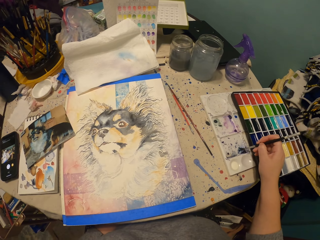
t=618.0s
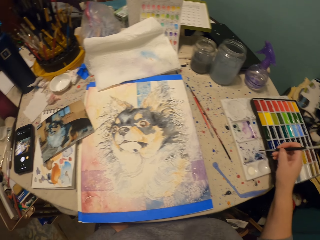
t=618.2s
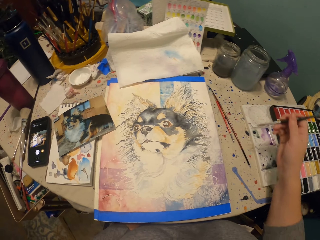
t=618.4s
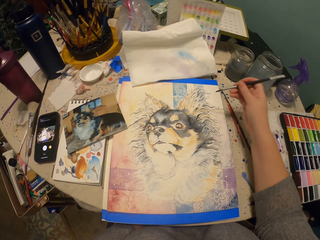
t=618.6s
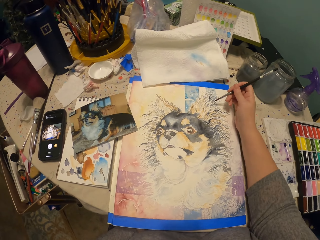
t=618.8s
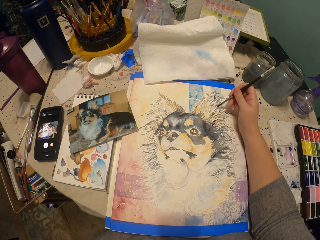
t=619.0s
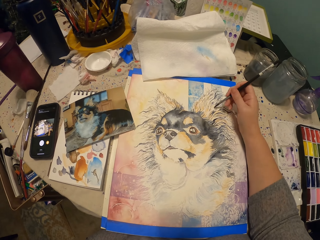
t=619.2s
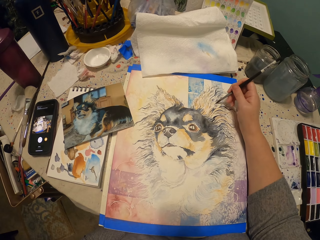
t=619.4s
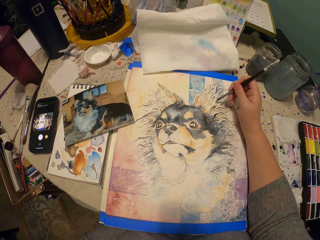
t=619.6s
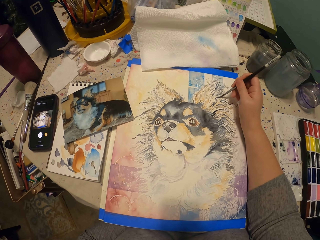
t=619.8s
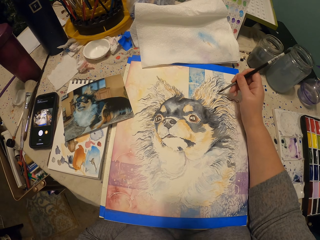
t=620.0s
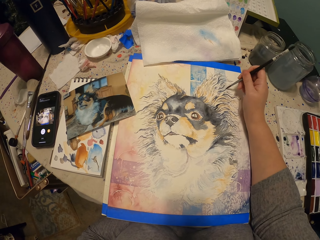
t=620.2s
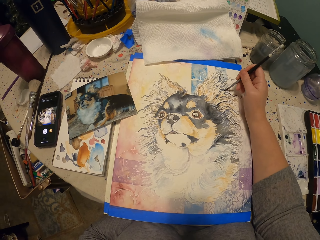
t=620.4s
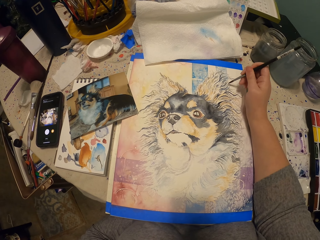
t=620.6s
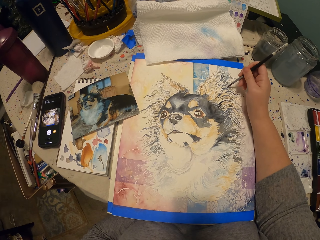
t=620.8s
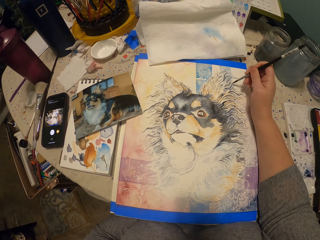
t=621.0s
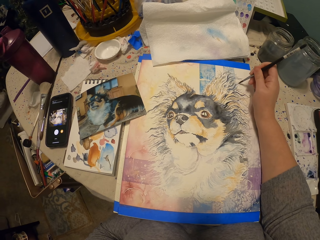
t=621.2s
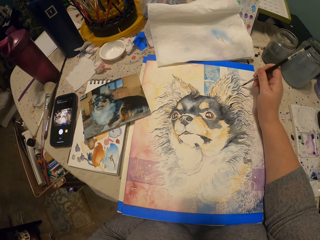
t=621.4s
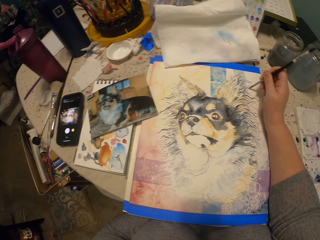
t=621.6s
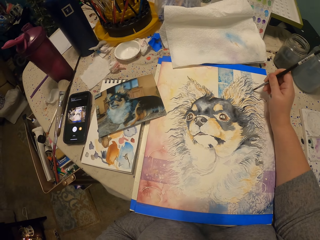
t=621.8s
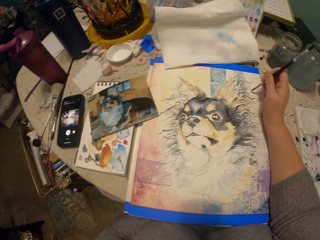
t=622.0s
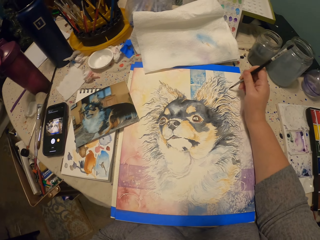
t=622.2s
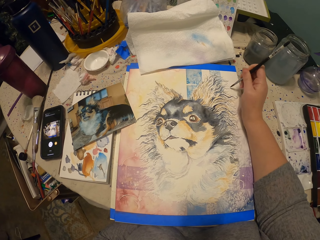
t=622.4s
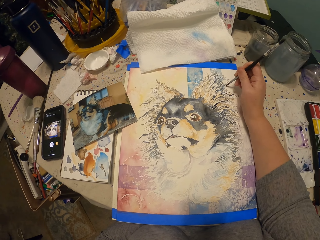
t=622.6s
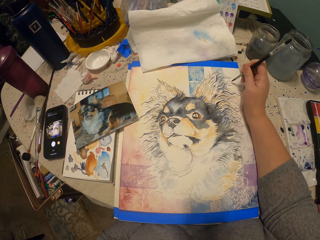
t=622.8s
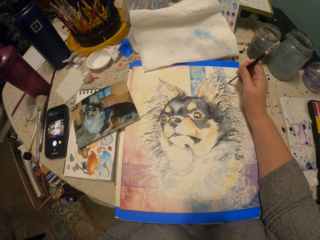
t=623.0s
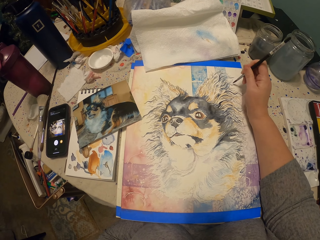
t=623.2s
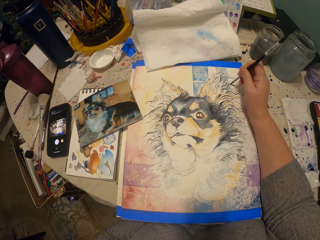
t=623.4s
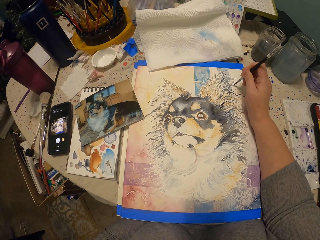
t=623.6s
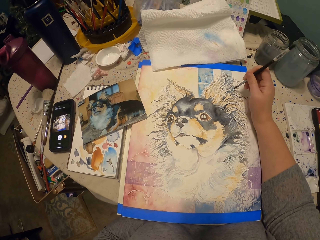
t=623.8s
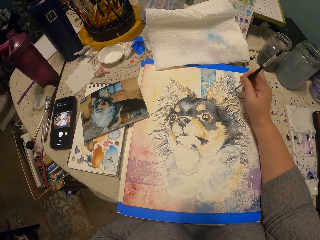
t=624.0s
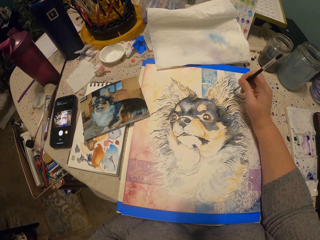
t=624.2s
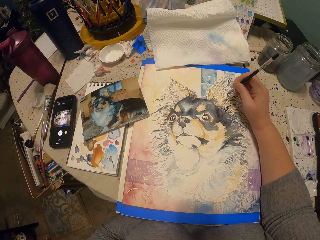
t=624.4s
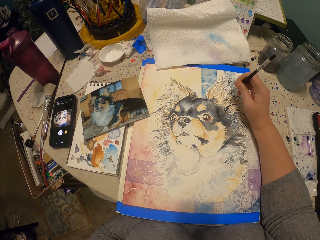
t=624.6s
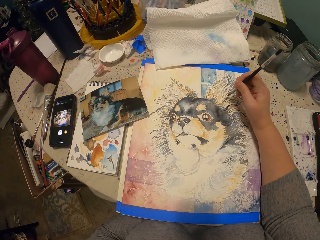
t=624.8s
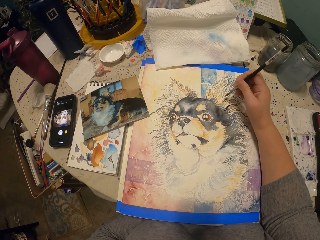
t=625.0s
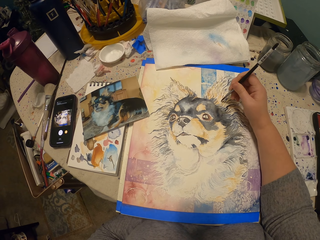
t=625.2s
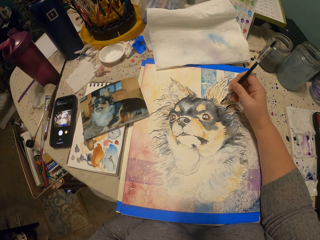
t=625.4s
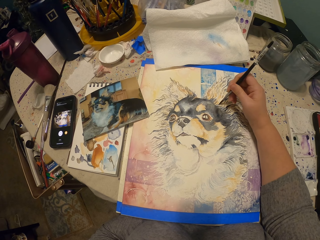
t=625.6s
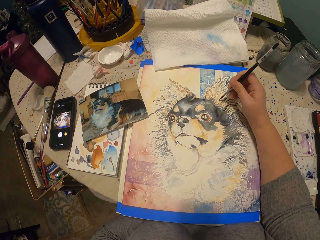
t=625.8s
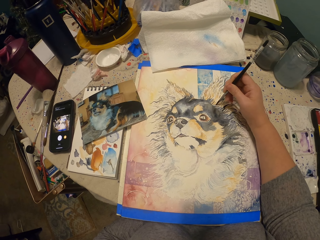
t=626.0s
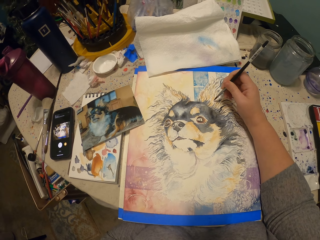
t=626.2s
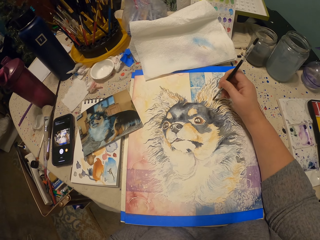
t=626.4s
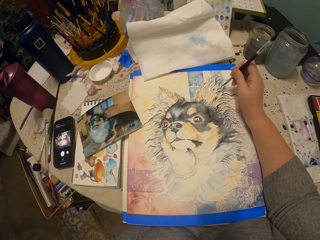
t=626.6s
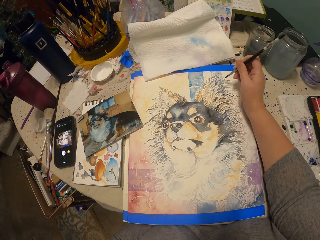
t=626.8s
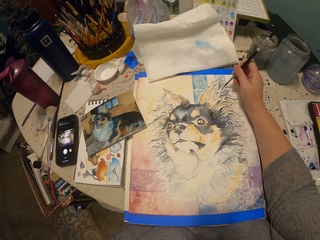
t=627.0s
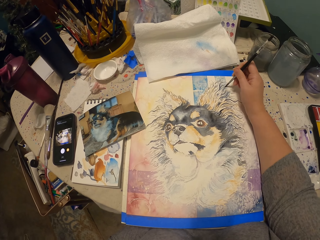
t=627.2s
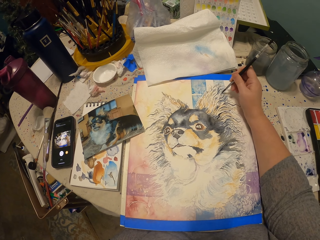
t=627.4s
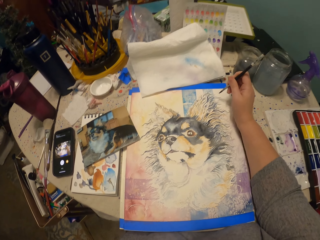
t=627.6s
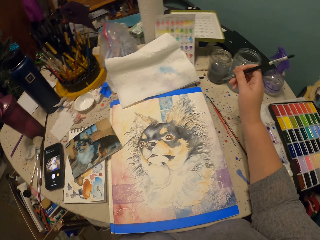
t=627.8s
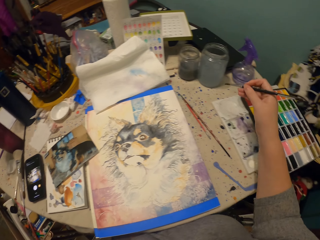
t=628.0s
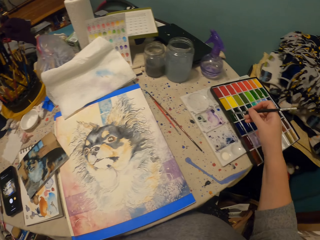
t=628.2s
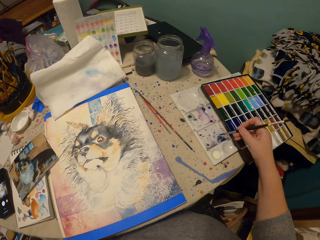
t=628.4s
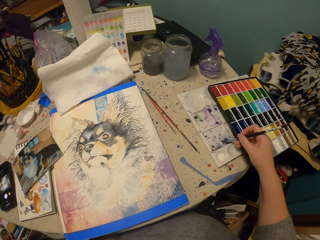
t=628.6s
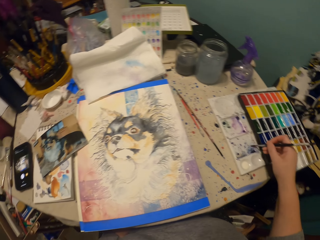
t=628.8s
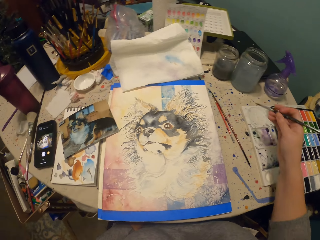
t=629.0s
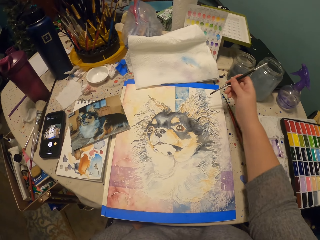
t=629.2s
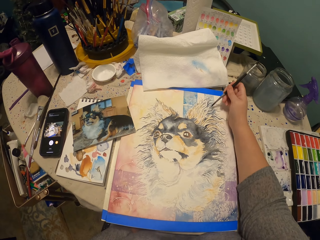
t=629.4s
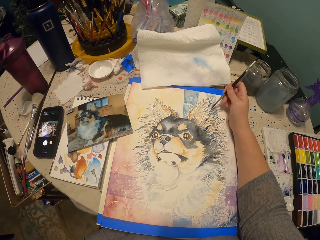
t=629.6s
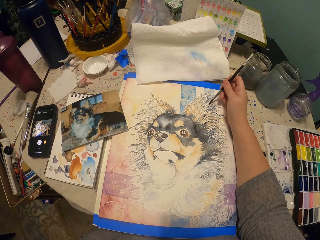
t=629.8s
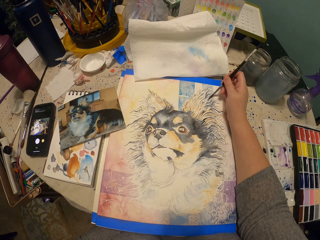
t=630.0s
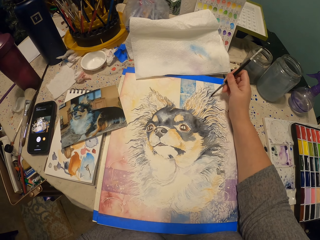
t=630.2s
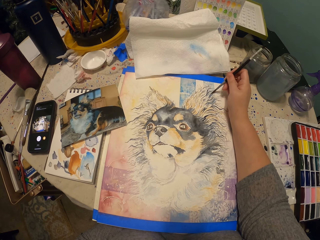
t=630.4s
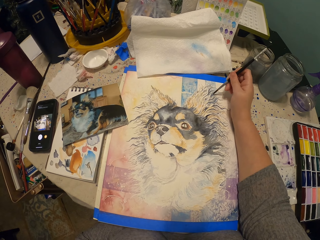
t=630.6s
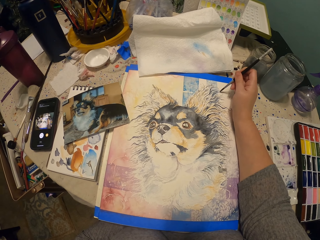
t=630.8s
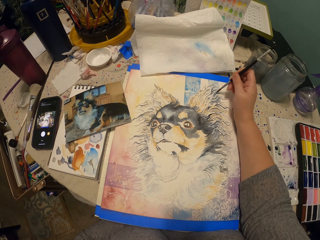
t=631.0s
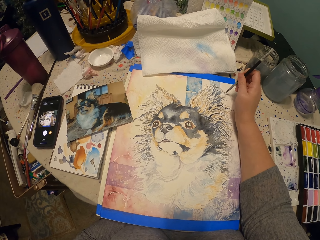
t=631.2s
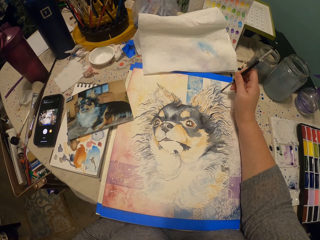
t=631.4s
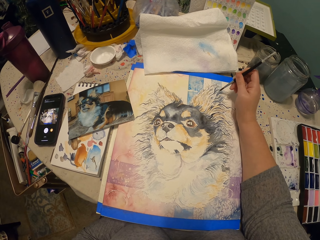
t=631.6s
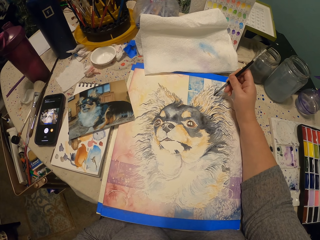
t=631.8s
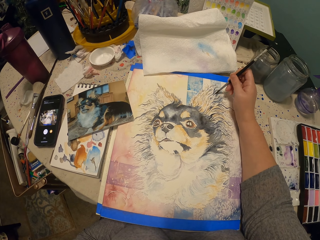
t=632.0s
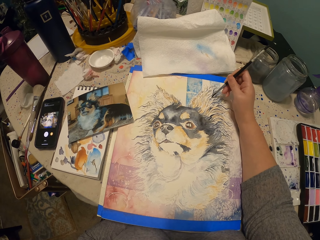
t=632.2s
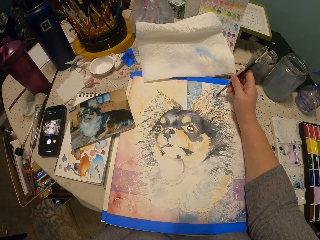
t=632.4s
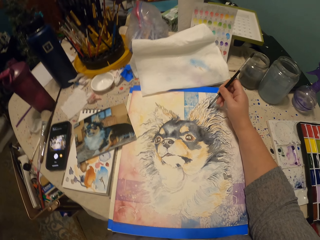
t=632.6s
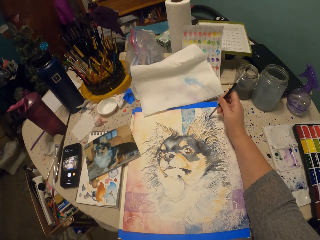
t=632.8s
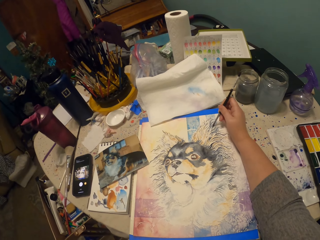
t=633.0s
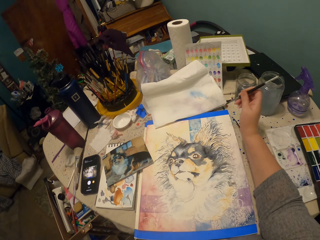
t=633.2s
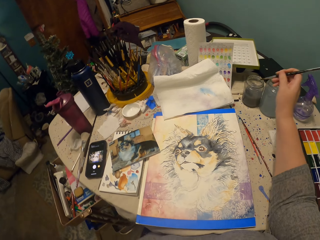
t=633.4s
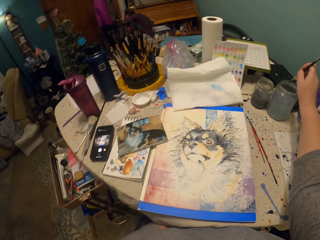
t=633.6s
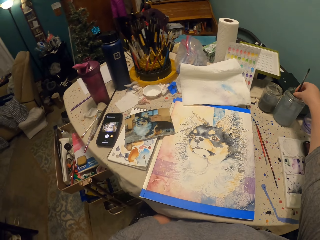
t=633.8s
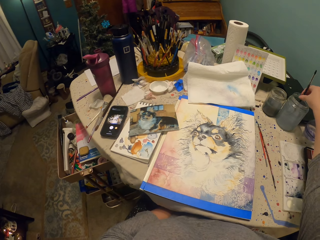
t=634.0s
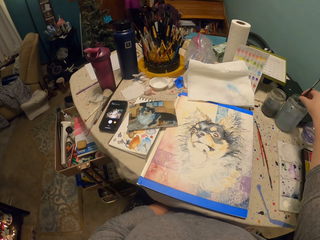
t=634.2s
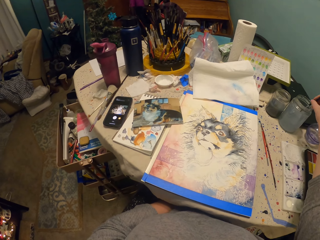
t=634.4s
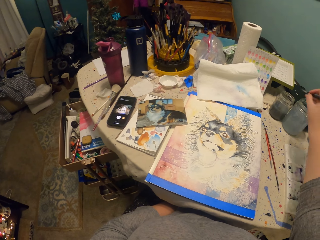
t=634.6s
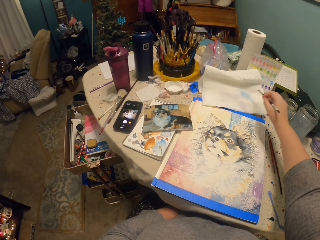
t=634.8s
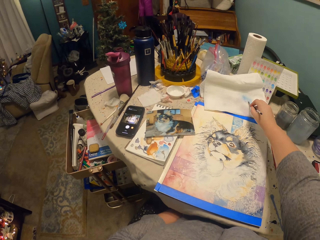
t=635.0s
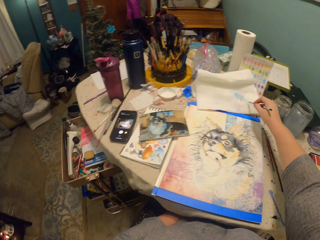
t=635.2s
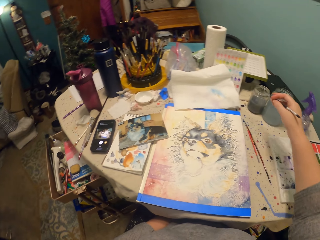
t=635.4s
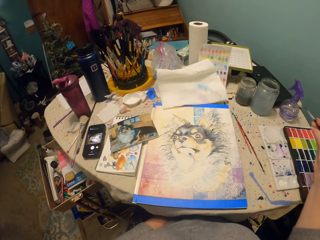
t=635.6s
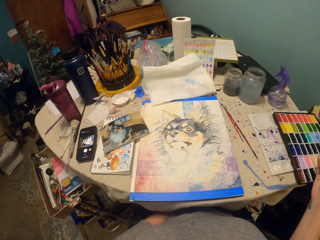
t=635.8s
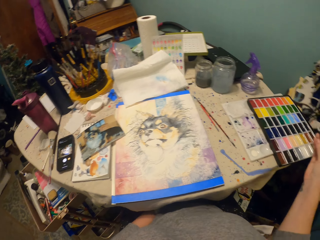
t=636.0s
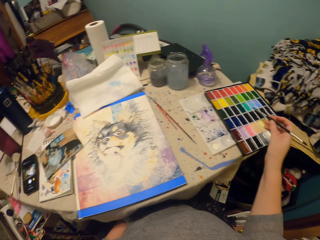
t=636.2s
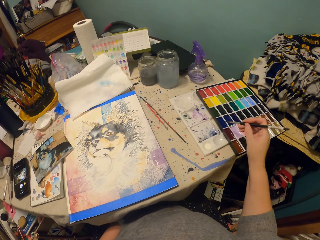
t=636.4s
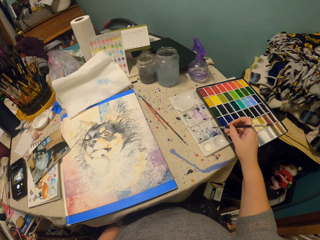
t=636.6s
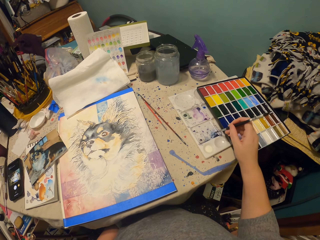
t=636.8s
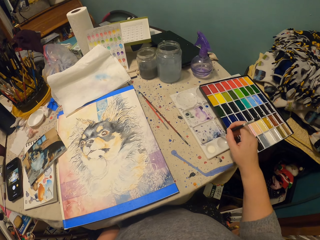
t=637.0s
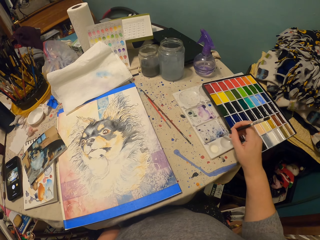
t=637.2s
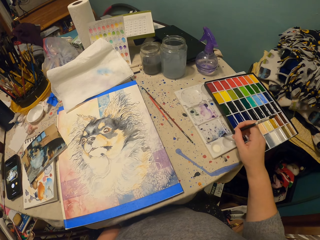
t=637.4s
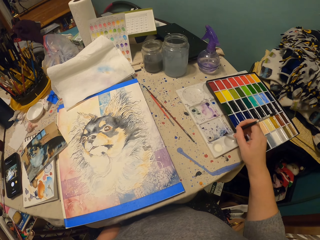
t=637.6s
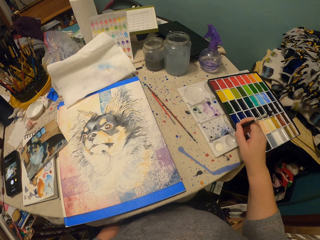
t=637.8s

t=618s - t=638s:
The camera wearer rubs a paint brush on waterproof paper. They paint the dog art with a painting brush on a canvas. They put the paints on the brush. They rub the paint brush on the waterproof paper. They paint the dog art with the painting brush on the canvas. They dip the painting brush in the paints in a container. They wipe the paint brush on paper. They put the paints on the brush.
